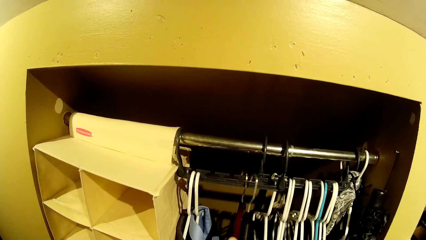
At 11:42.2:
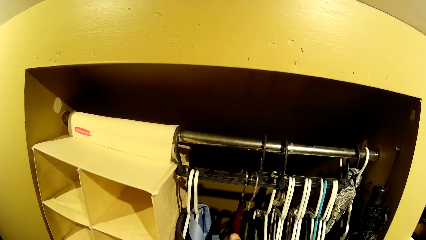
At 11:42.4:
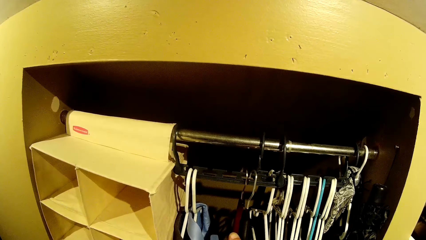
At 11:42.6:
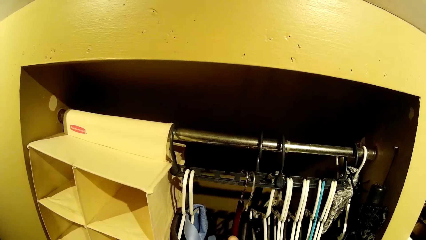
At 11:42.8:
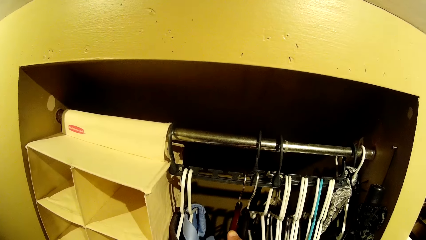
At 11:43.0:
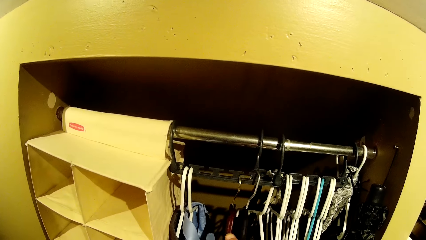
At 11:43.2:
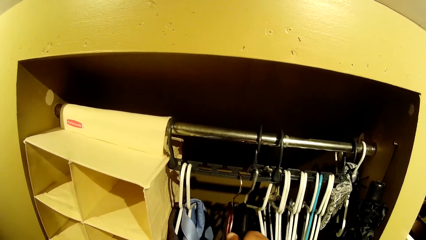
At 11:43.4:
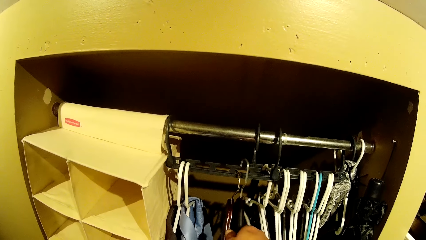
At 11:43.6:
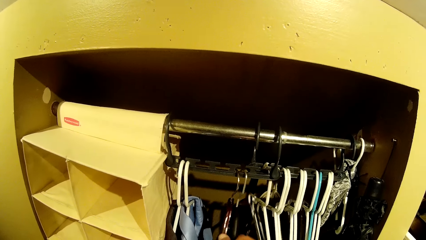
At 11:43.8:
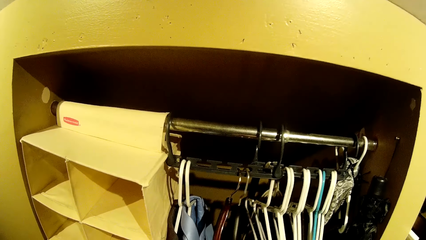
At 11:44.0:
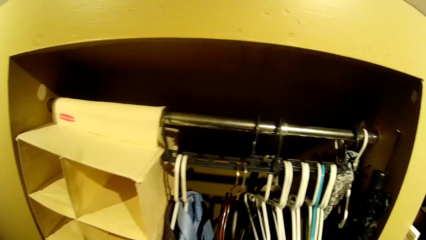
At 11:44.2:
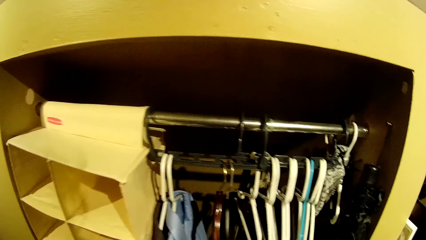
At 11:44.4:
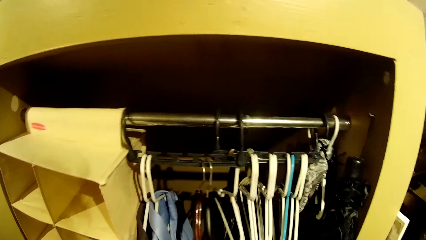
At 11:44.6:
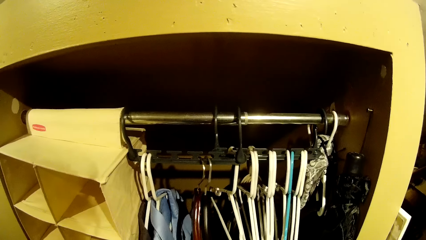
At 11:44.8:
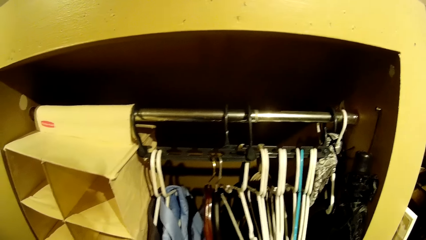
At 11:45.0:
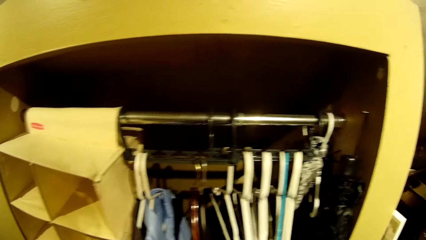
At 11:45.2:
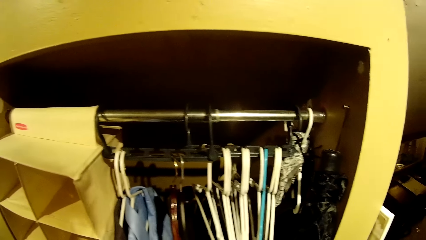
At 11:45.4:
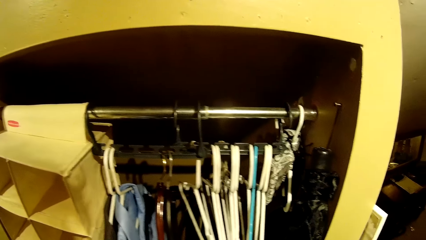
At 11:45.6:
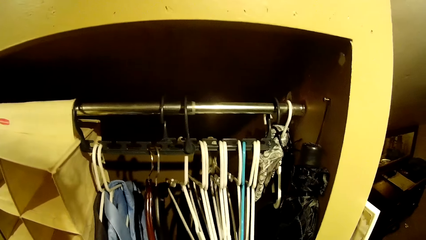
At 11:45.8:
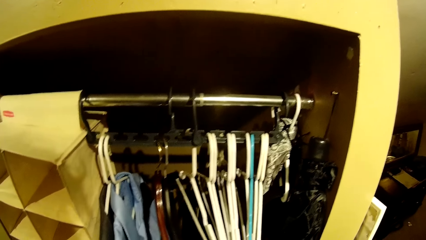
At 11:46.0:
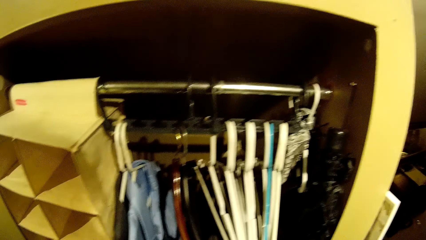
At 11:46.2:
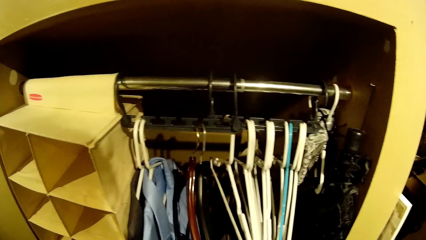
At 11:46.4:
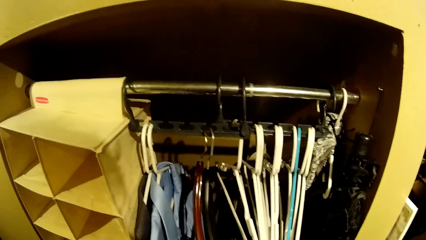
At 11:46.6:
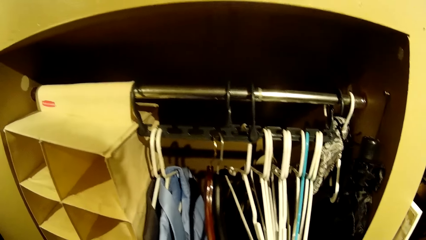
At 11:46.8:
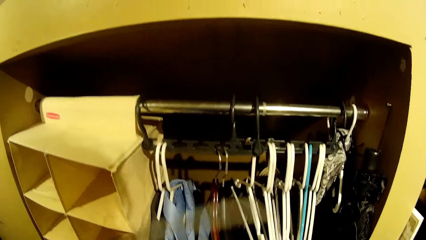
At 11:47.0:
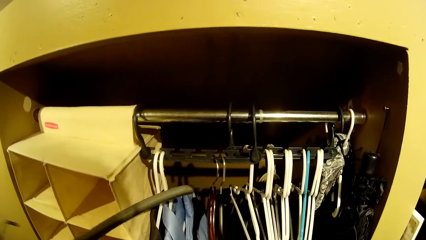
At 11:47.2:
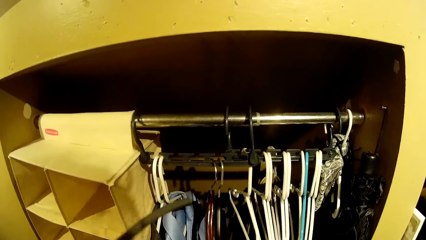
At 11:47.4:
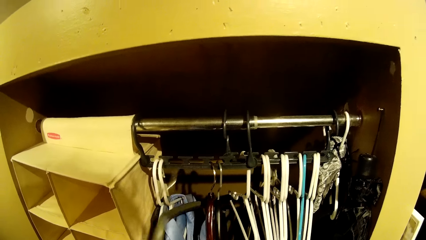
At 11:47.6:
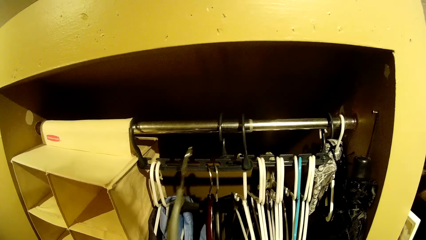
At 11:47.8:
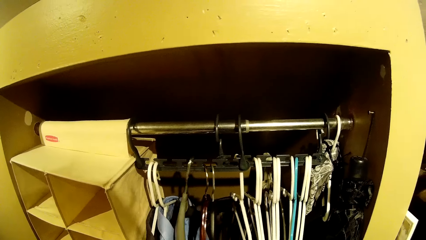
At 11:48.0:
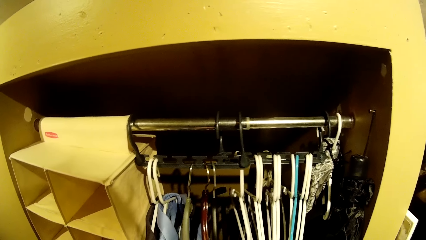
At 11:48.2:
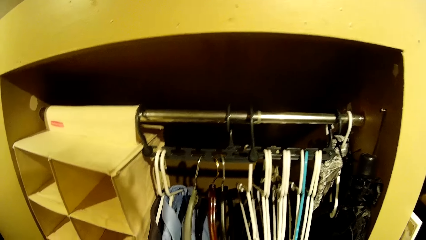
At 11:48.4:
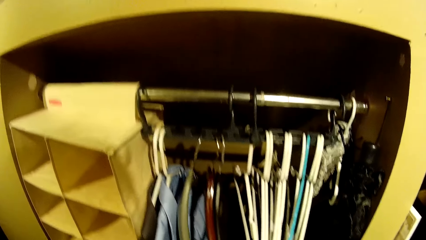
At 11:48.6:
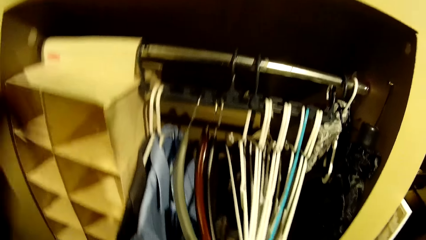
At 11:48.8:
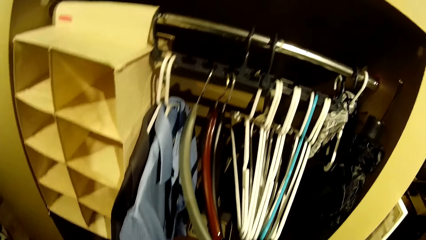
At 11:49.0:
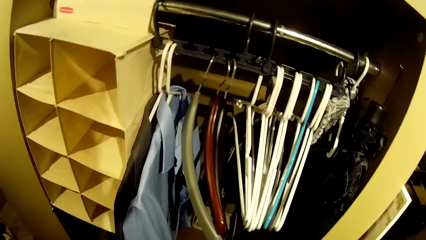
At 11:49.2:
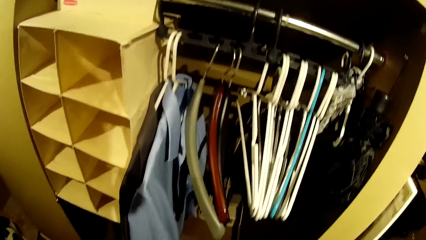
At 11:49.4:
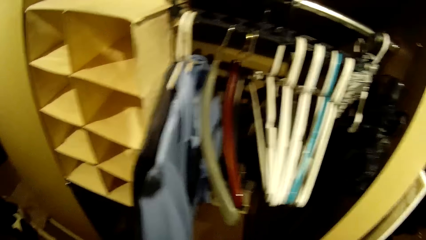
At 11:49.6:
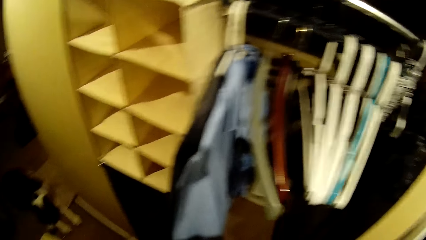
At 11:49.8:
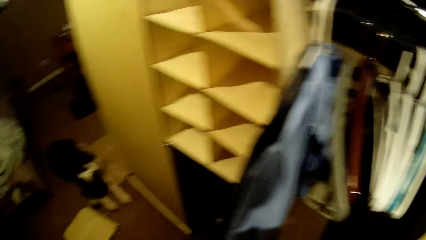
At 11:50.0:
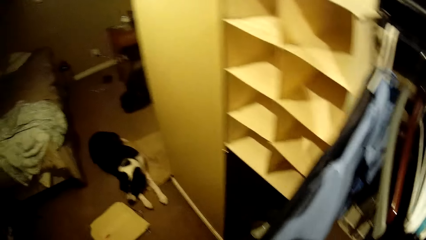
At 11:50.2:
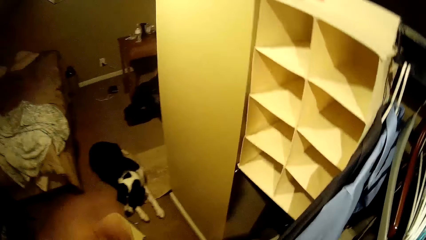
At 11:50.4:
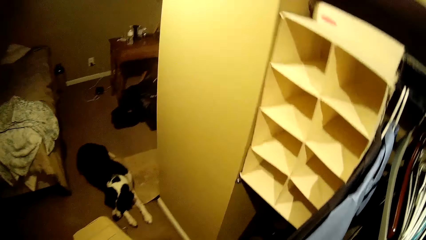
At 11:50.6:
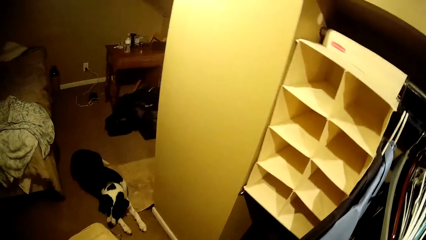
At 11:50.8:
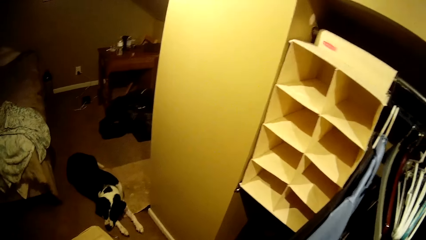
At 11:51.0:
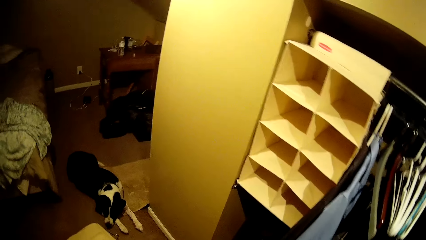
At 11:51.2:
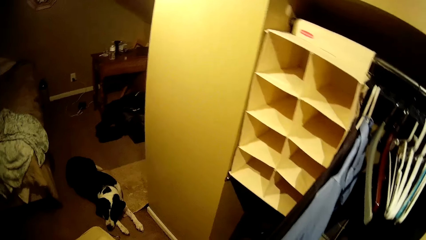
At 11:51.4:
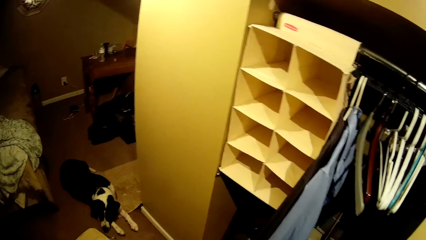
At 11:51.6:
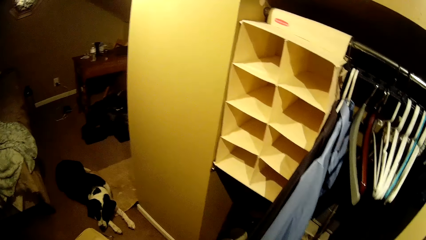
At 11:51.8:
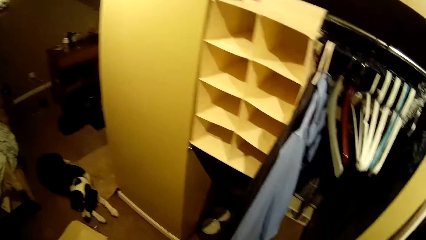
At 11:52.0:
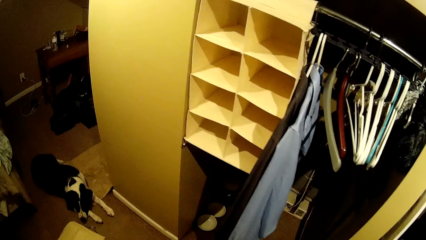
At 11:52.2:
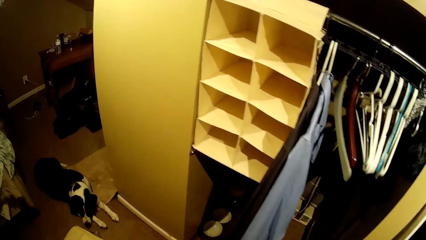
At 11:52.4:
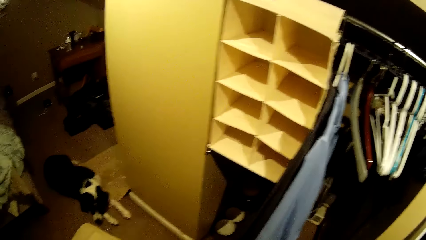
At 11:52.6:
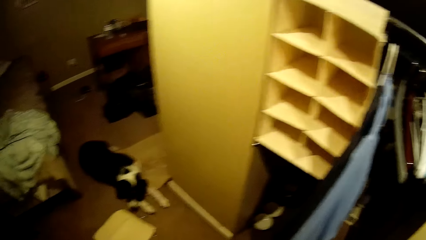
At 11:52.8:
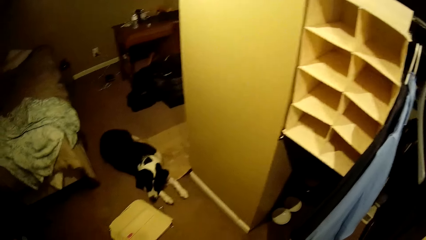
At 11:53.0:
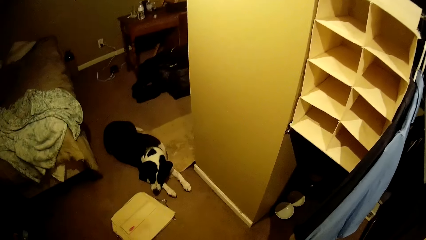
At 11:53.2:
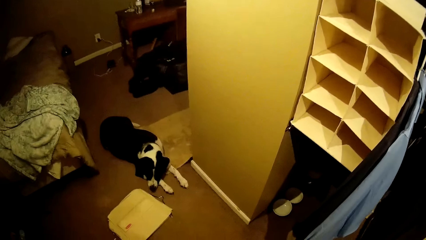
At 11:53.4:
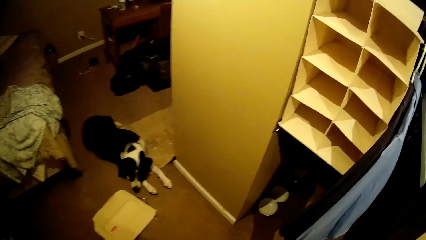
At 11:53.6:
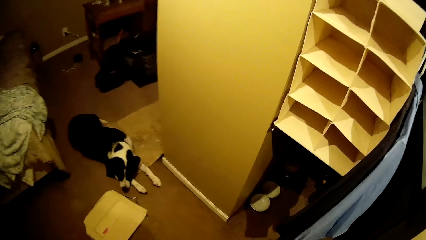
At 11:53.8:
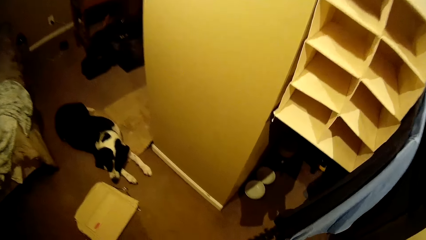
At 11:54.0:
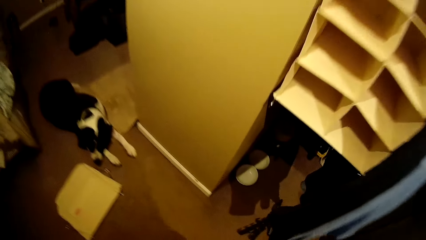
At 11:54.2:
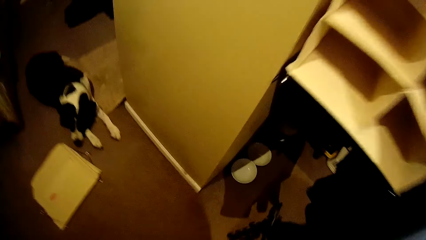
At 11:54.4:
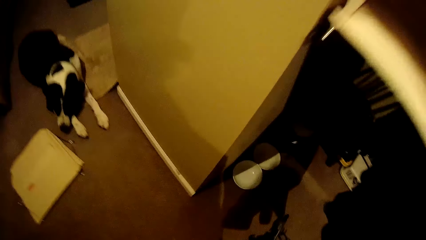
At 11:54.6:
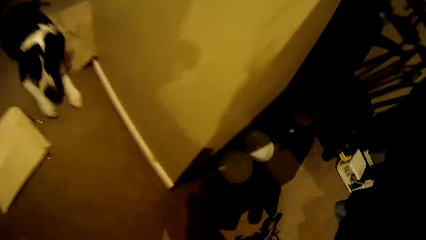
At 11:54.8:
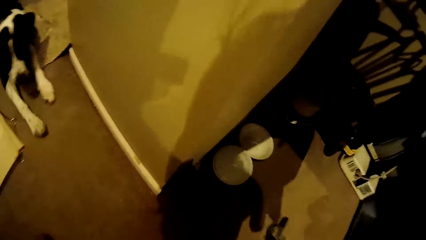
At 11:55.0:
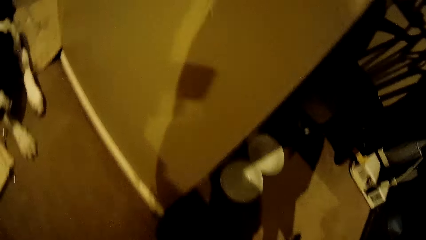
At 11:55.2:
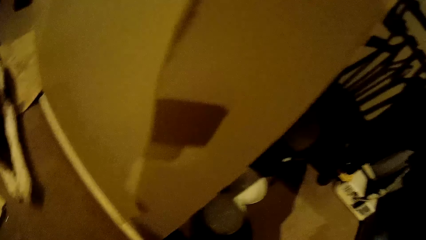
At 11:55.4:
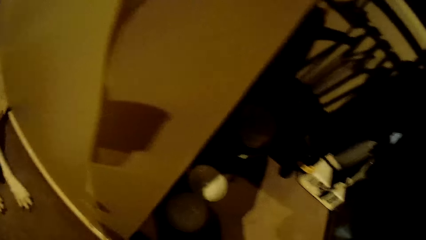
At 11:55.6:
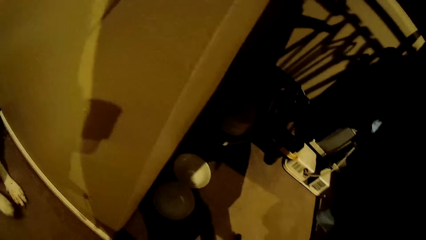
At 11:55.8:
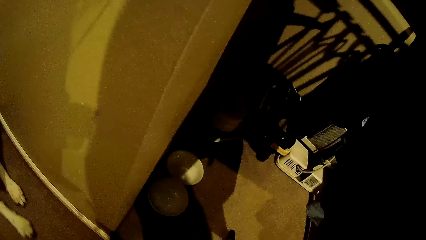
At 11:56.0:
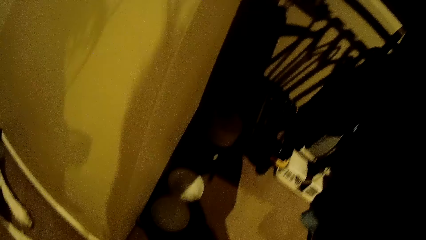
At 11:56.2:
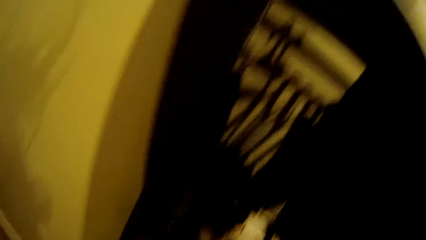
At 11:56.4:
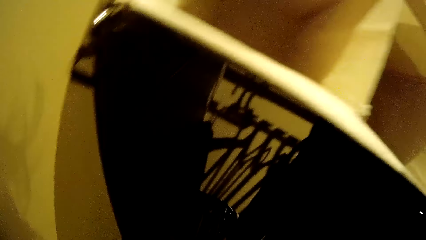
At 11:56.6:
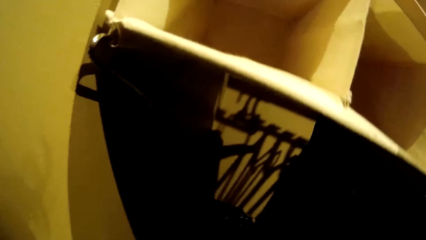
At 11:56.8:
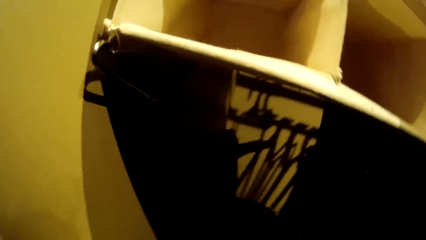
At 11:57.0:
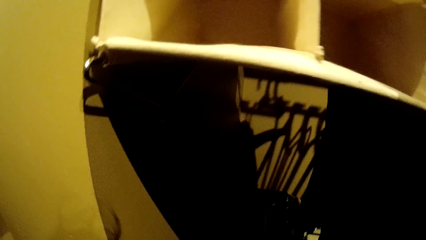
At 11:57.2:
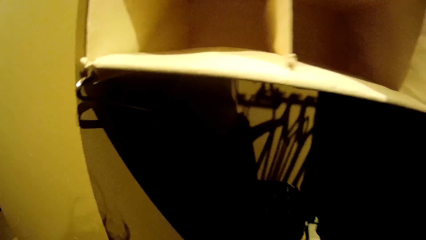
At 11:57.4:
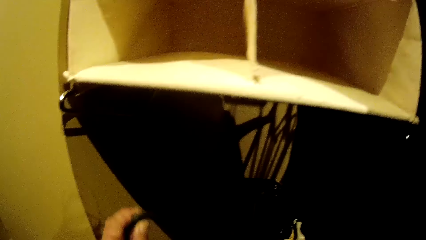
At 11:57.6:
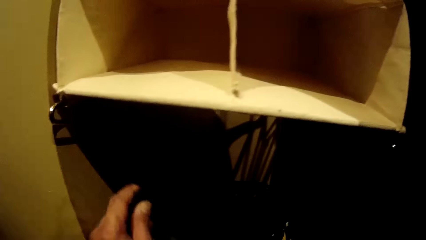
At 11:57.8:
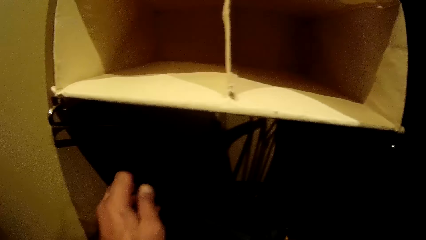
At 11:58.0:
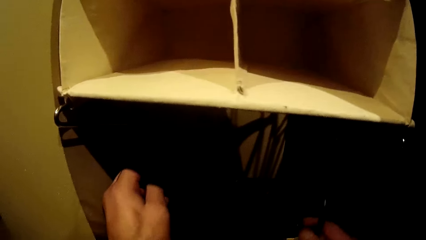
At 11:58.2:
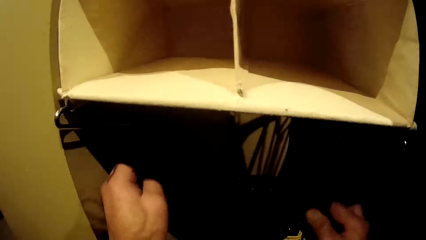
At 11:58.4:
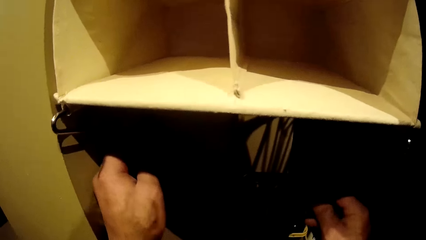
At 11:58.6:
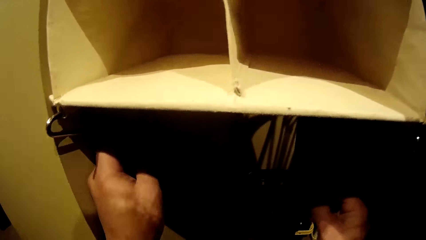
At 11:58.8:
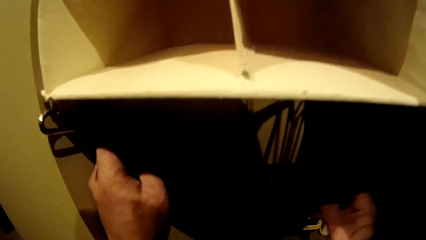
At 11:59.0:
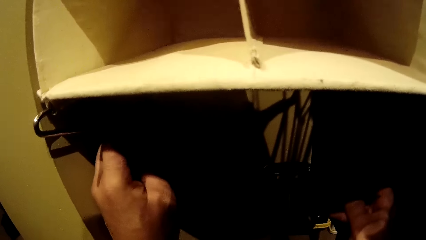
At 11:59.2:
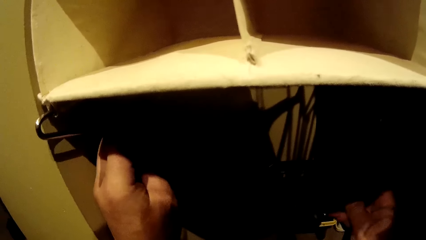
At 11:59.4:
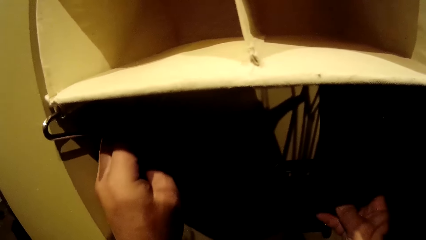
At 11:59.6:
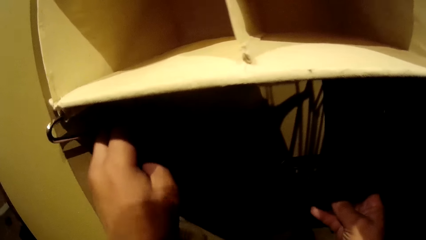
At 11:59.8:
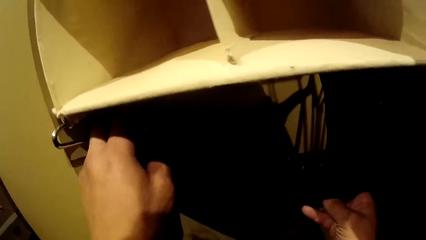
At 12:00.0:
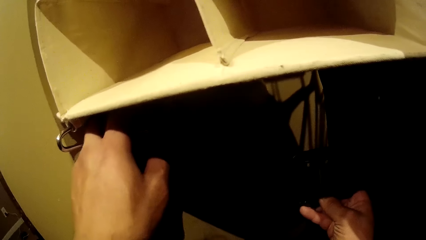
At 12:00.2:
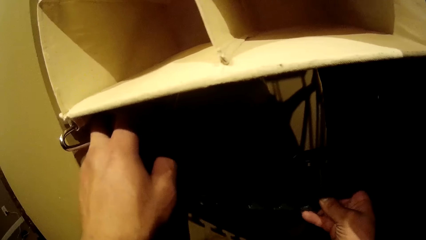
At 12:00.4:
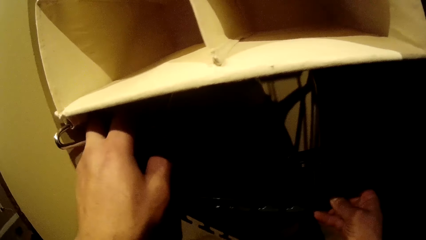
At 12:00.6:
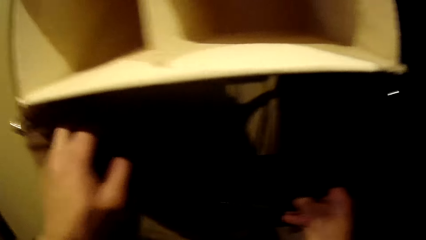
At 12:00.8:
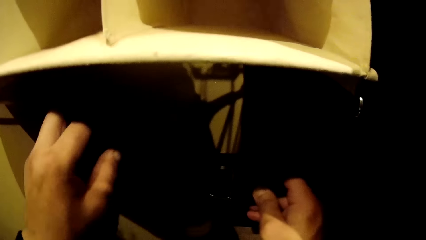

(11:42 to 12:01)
The camera wearer hangs a red and a black hanger on the hanger holder with his right hand. He hangs a green hanger on the hanger holder with his left hand. He fixes the hanger on the wardrobe. He hangs a hanger holder in the wardrobe with both hands.
